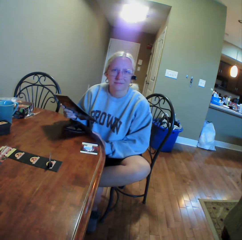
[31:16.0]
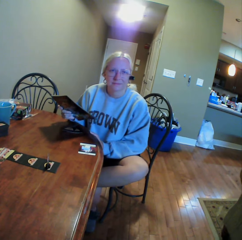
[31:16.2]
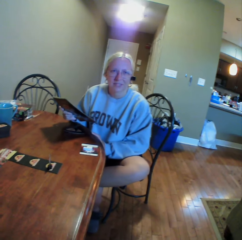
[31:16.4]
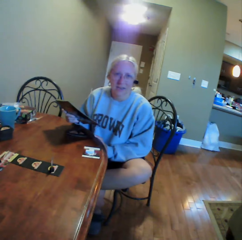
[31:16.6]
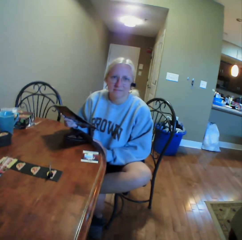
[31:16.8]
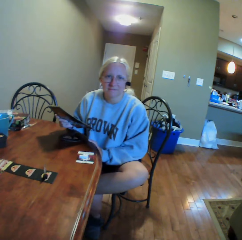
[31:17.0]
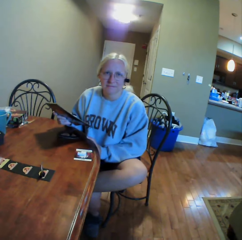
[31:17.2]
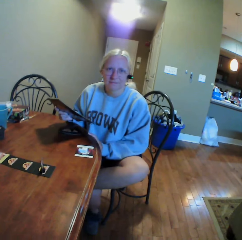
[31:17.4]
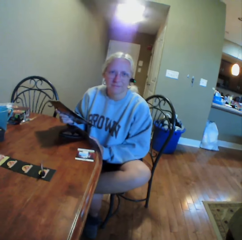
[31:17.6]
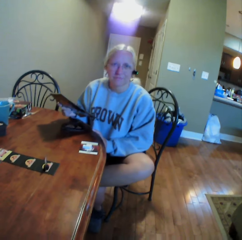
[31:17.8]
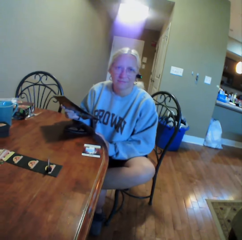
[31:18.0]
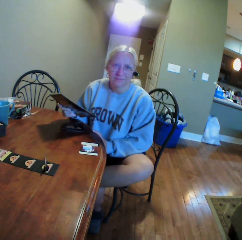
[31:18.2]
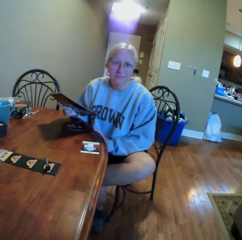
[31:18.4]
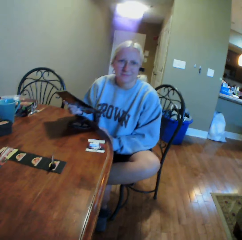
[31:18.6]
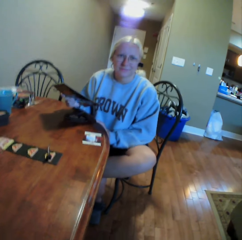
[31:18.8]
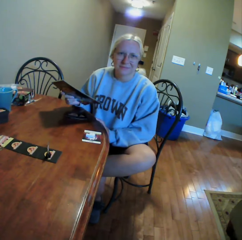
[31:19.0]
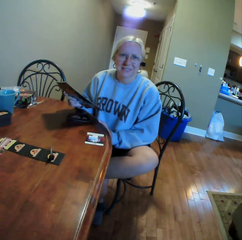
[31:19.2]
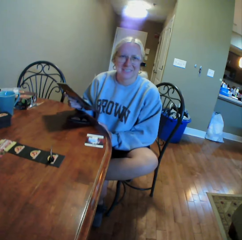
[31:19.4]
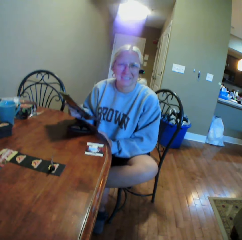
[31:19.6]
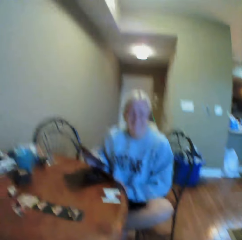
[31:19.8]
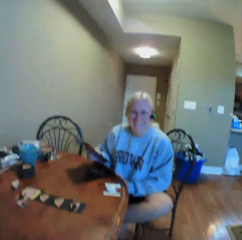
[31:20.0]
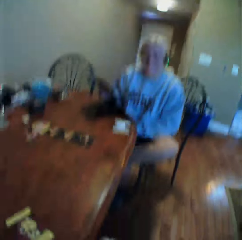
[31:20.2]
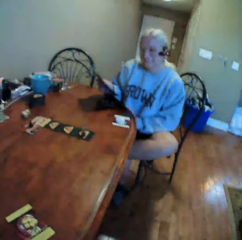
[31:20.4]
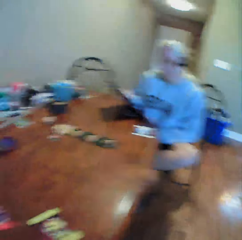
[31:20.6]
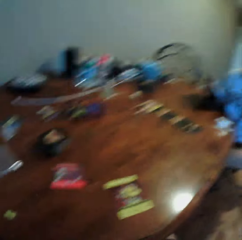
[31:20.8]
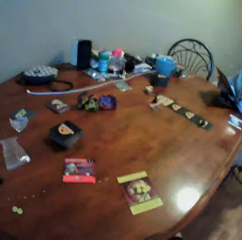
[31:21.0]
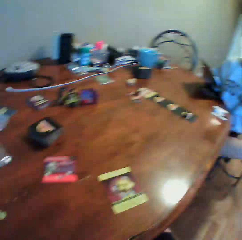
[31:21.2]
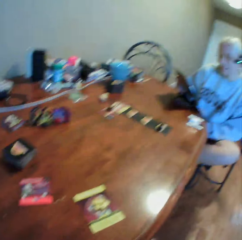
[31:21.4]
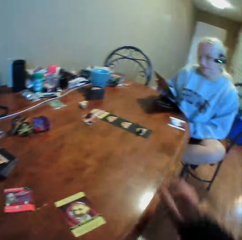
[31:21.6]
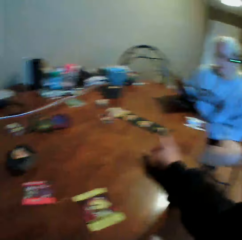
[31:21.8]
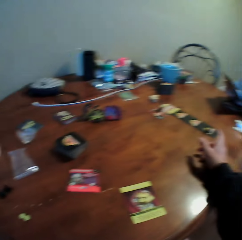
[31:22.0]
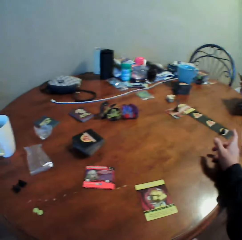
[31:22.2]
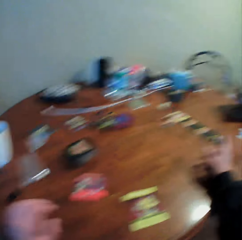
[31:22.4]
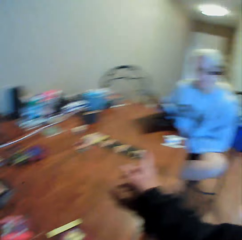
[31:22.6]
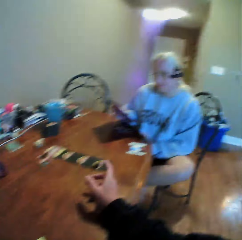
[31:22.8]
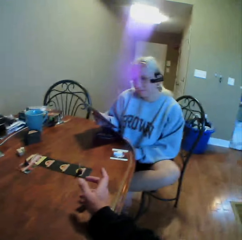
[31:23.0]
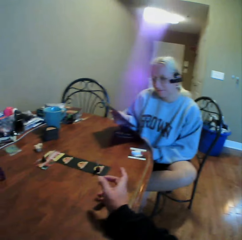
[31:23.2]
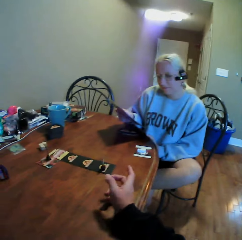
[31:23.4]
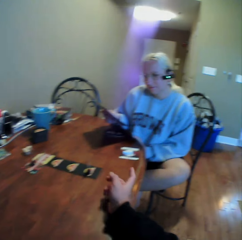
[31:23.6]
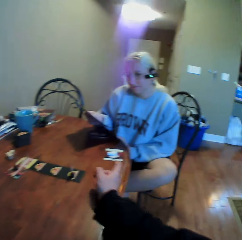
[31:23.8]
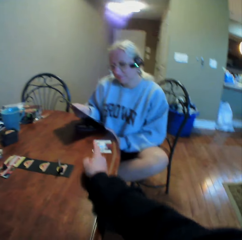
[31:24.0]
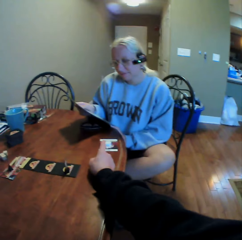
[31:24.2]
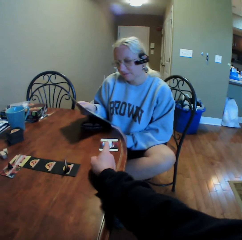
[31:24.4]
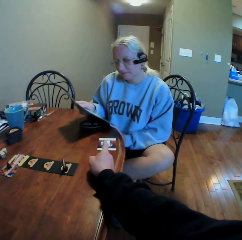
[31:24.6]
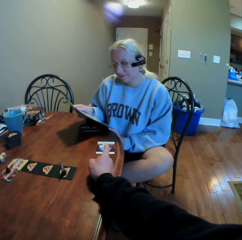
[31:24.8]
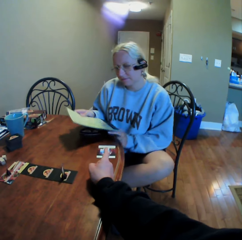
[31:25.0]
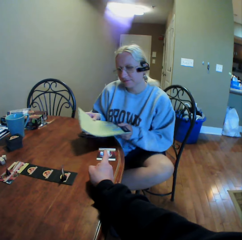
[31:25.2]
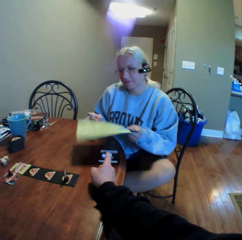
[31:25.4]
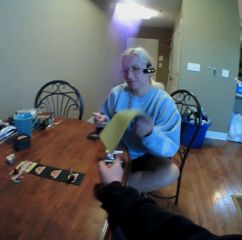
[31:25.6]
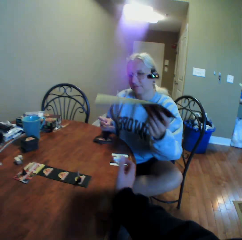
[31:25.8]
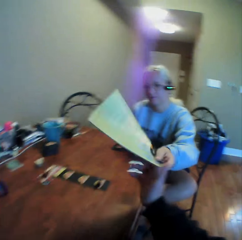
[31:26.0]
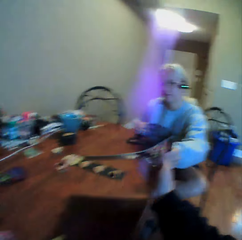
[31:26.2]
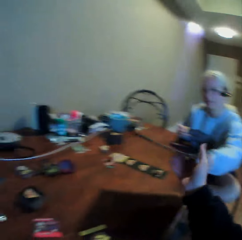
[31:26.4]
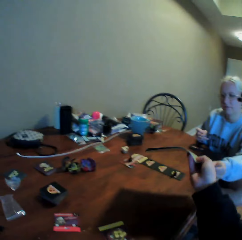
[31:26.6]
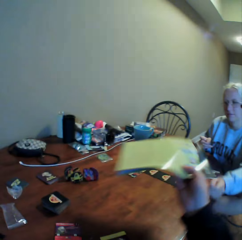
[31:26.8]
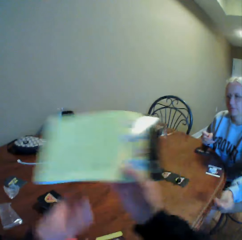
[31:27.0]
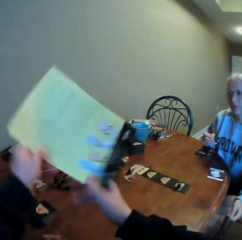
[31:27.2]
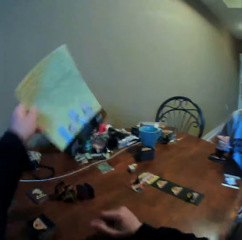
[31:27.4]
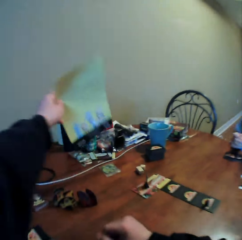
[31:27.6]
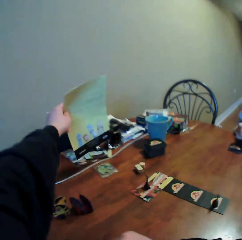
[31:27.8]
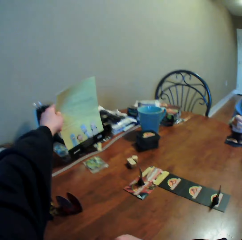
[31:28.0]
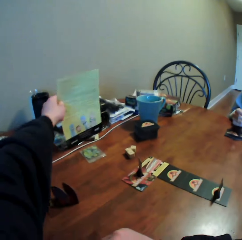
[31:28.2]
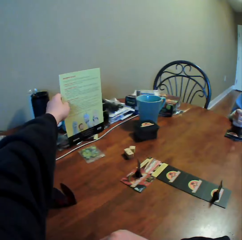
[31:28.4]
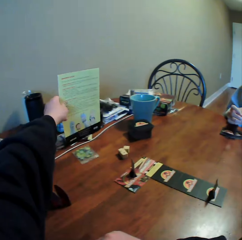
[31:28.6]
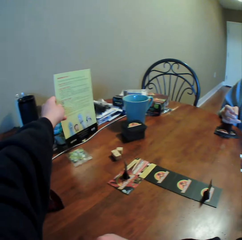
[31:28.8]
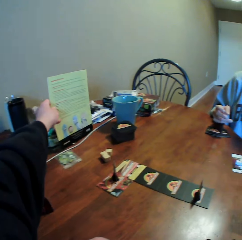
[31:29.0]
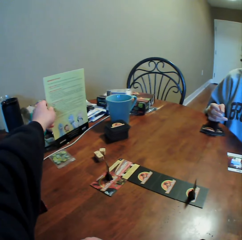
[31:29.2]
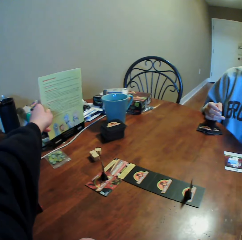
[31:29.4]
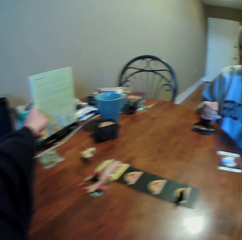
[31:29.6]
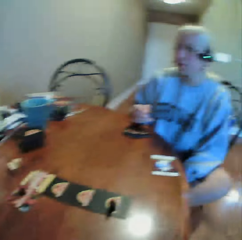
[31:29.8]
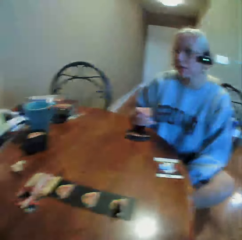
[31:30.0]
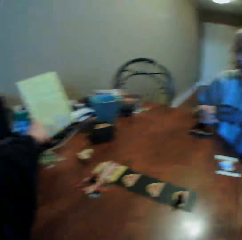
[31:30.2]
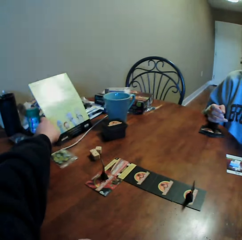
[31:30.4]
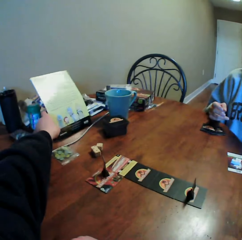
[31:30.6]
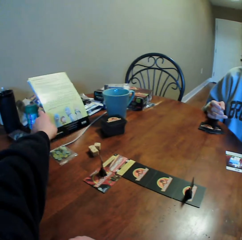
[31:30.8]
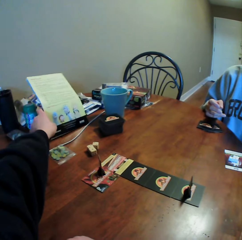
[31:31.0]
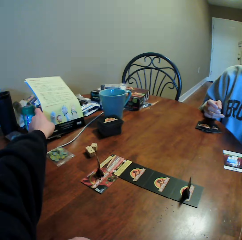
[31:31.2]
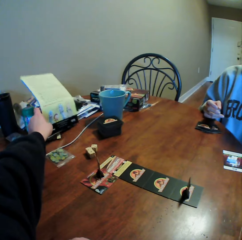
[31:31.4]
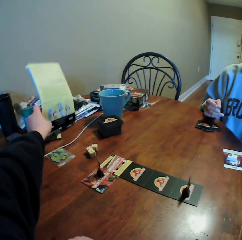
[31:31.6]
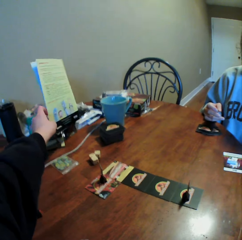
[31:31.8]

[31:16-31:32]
A woman looks at a booklet or book. The camera wearer puts a hand on the table. They look around, do something, and use gestures. They point at the book. They look around. The woman gives the booklet to the camera wearer. The camera wearer picks up the instruction booklet from the woman. They pick up the instruction booklet with the other hand. The woman looks around. The camera wearer moves forward. They hold the instruction booklet on the table. They place the book on the table. They look around. They hold the instruction booklet on the table.

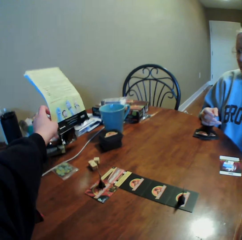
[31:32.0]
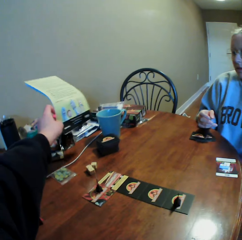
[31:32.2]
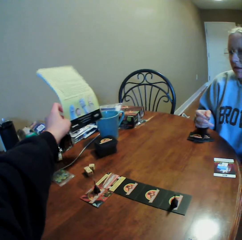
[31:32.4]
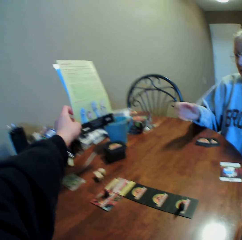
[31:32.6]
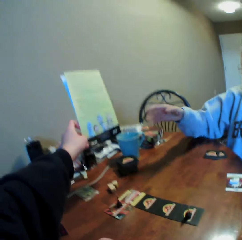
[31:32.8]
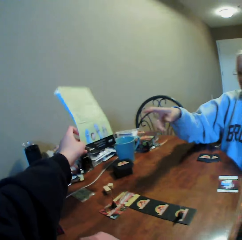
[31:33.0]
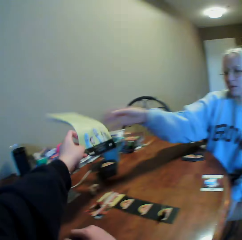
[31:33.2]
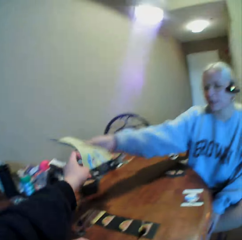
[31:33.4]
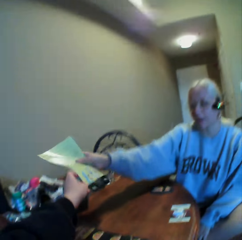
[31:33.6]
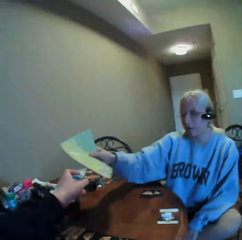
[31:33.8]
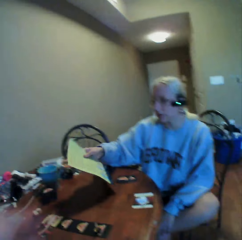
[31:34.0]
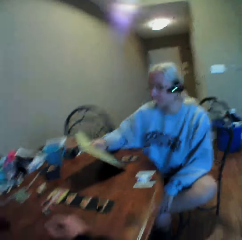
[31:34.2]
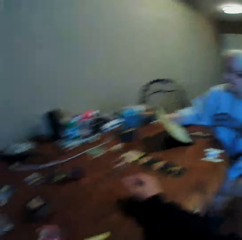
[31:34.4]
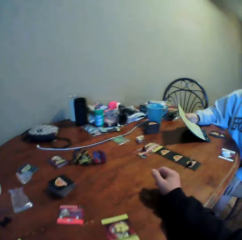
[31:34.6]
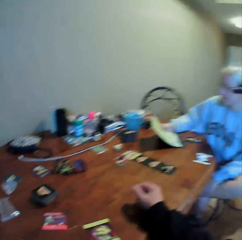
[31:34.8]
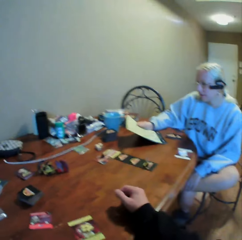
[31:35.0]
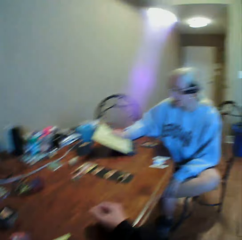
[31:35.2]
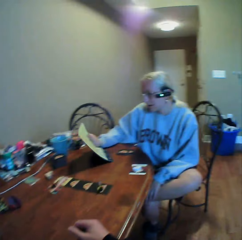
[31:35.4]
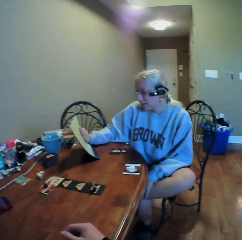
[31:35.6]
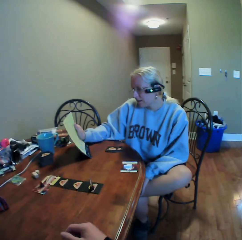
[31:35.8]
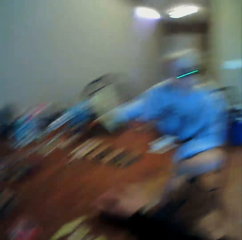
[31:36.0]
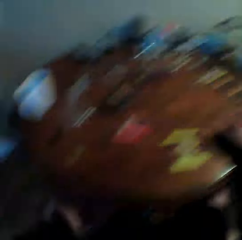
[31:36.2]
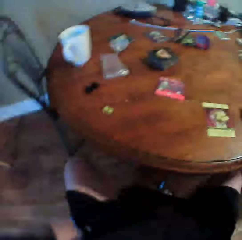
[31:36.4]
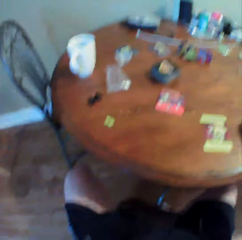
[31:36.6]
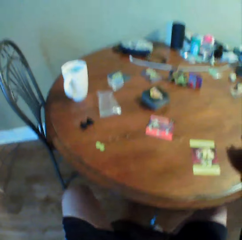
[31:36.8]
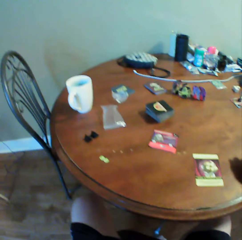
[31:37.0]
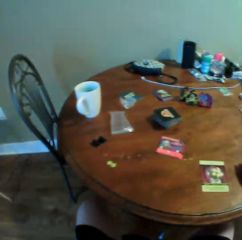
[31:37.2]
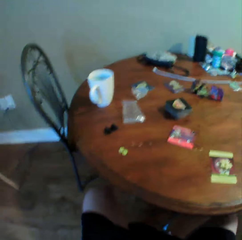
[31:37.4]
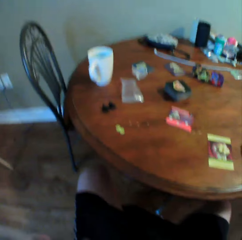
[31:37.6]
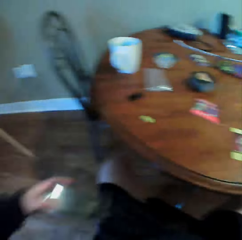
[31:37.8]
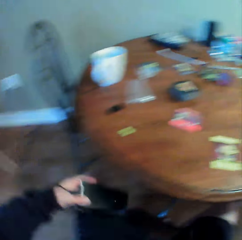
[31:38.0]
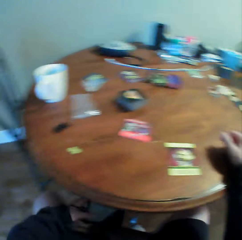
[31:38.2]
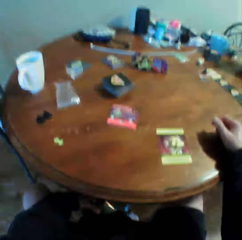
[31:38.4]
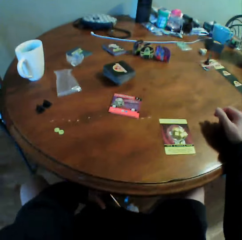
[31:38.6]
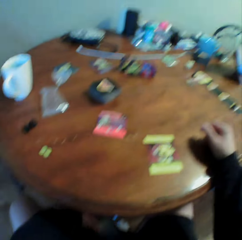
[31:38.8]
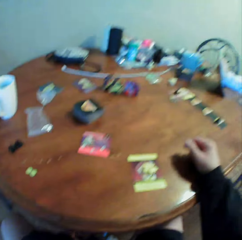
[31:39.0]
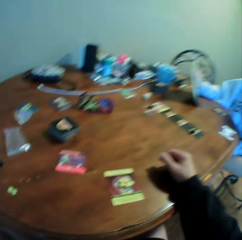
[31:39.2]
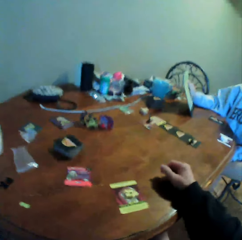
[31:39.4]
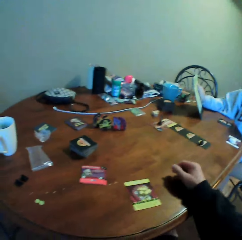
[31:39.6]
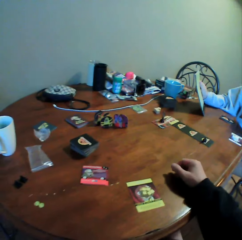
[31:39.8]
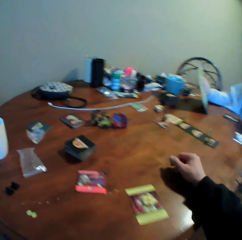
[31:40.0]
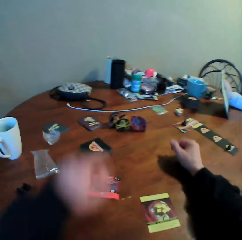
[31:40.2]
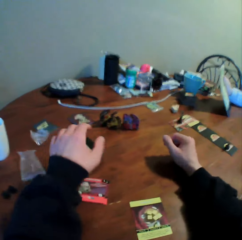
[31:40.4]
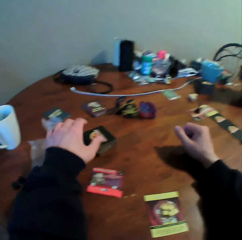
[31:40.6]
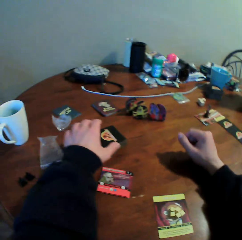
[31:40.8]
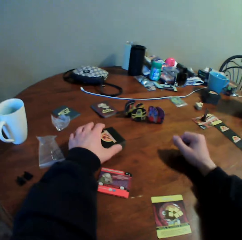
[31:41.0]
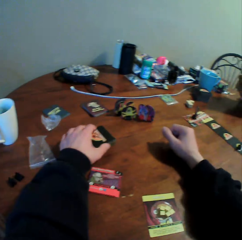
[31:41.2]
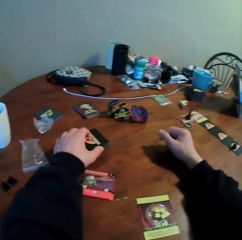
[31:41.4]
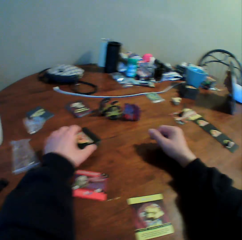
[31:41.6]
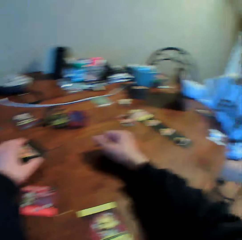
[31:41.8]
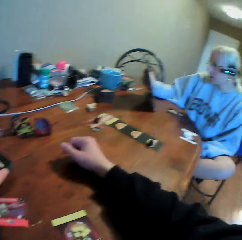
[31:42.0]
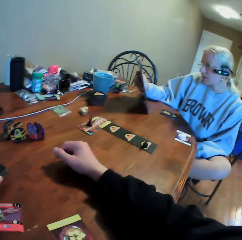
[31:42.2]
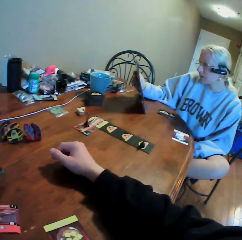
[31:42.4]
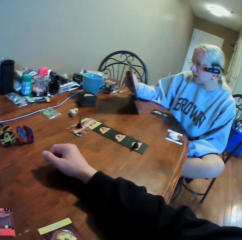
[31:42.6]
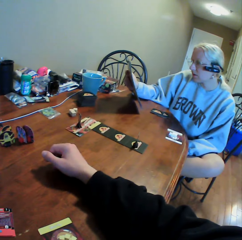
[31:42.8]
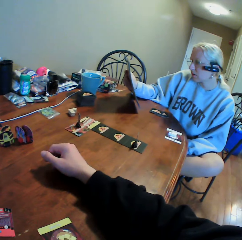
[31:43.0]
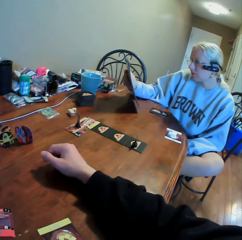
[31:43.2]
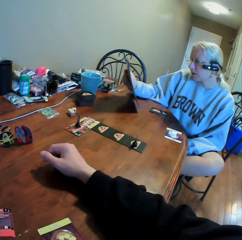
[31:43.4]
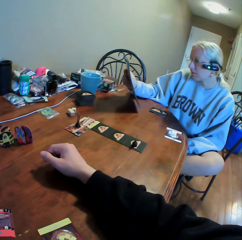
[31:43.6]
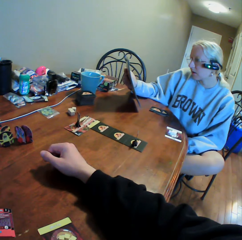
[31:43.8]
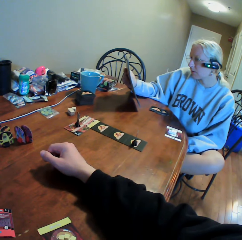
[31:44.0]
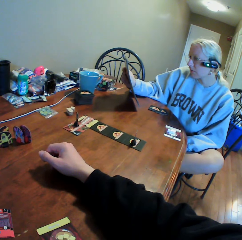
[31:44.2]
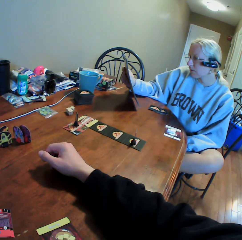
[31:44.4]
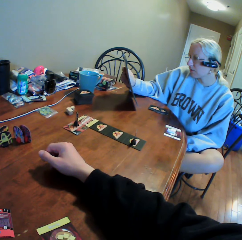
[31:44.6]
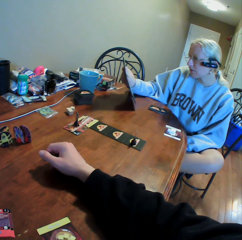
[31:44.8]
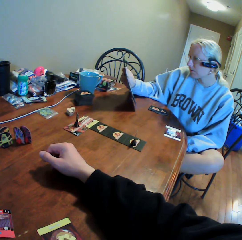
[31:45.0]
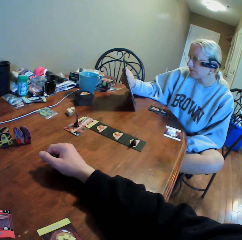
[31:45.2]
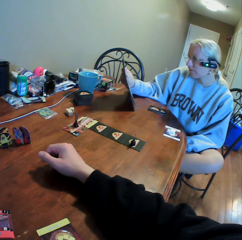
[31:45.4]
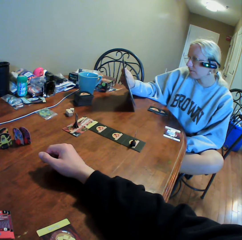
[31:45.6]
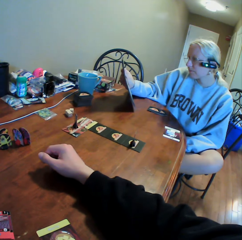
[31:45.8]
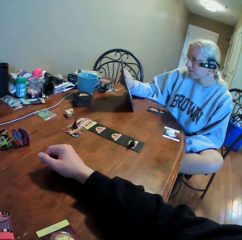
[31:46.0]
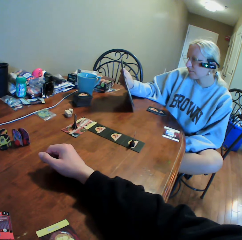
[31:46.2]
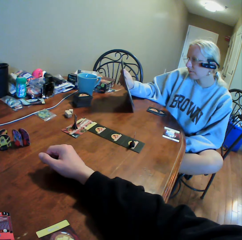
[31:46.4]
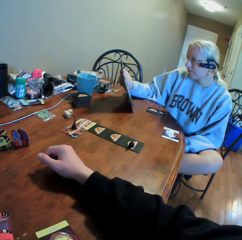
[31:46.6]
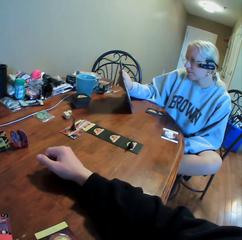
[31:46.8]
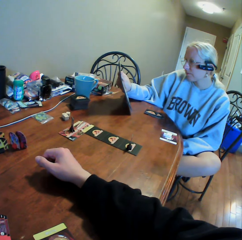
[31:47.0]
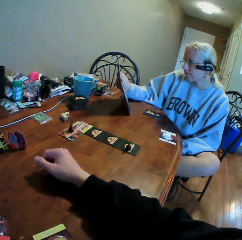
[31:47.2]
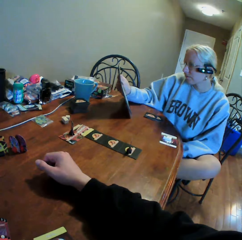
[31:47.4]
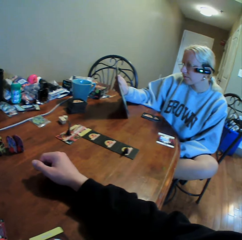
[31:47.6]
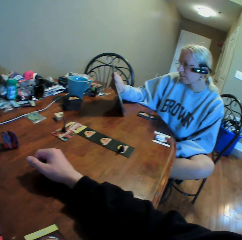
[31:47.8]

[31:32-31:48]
The camera wearer moves a hand. A woman uses gestures. The camera wearer gives an instruction booklet or book to the woman. The woman picks up the booklet from the camera wearer. The camera wearer moves around. The woman looks at the booklet. The camera wearer looks around. The woman holds the book with her right hand. The camera wearer does something. He puts a mobile phone on the chair. The woman looks at the booklet. The camera wearer looks around. He holds cards on the table with his left hand. The woman looks at the booklet. The camera wearer looks around. The woman holds the book with her right hand.
